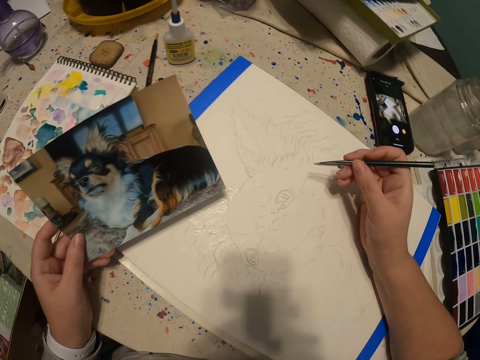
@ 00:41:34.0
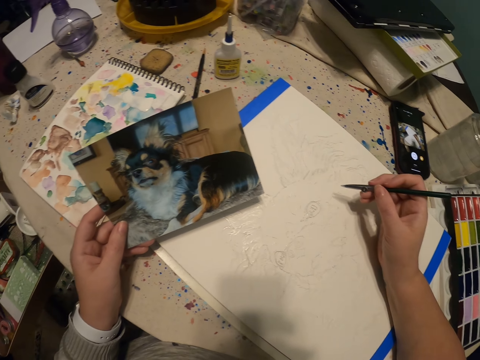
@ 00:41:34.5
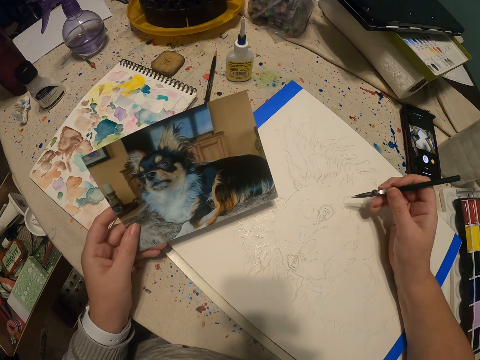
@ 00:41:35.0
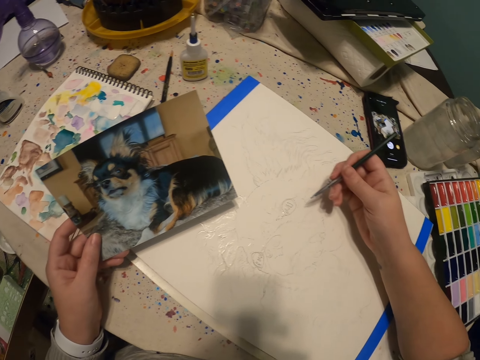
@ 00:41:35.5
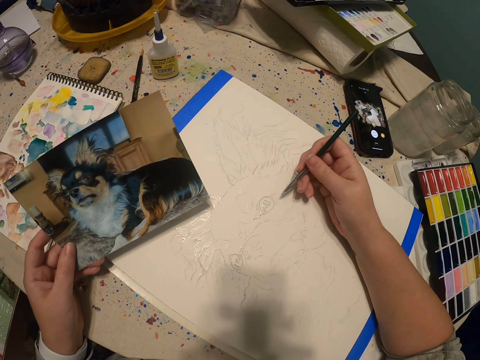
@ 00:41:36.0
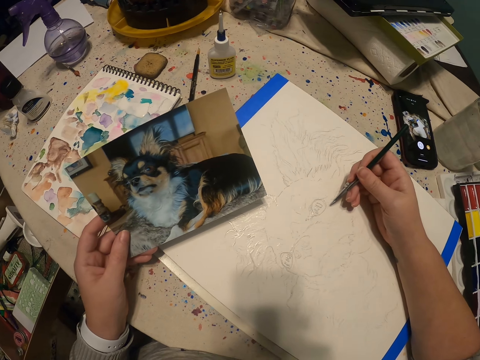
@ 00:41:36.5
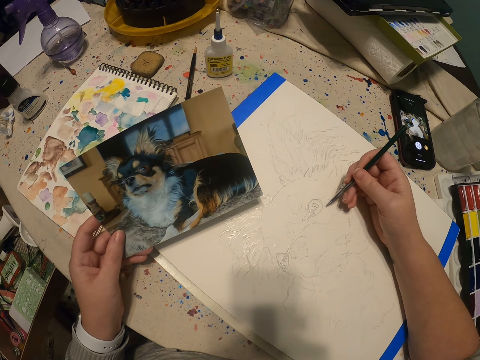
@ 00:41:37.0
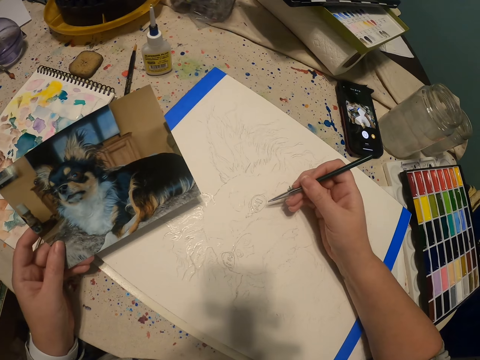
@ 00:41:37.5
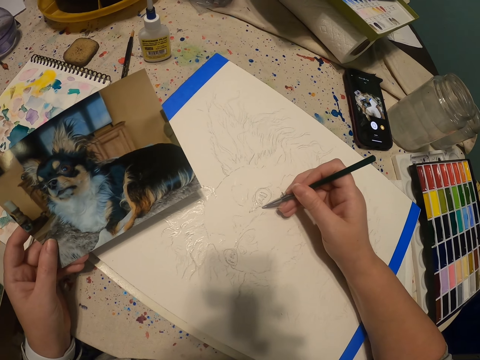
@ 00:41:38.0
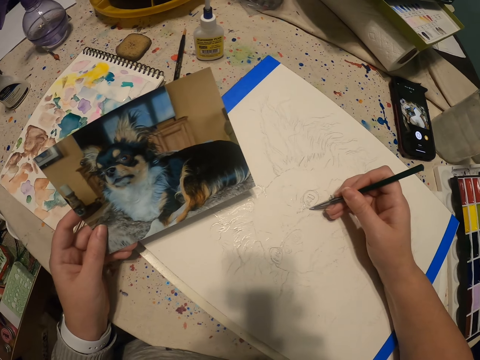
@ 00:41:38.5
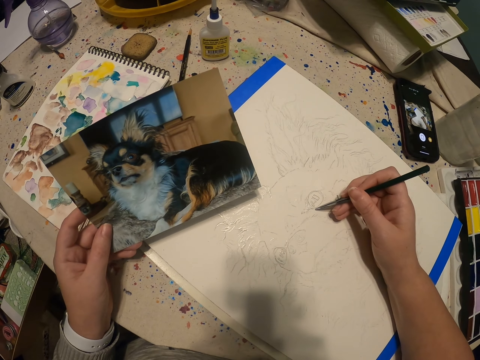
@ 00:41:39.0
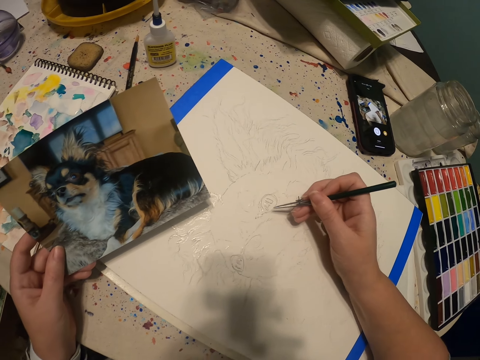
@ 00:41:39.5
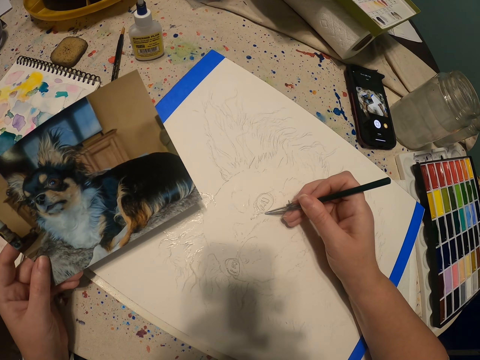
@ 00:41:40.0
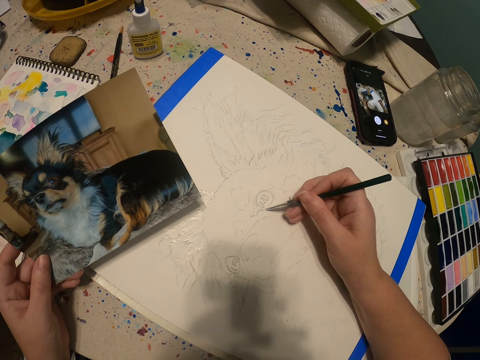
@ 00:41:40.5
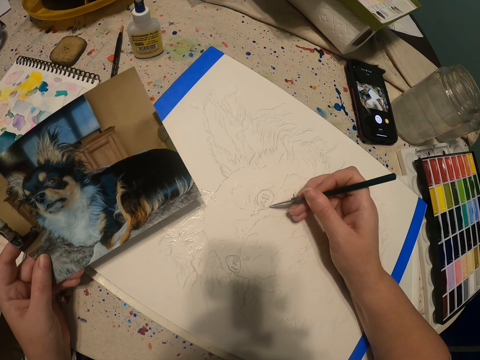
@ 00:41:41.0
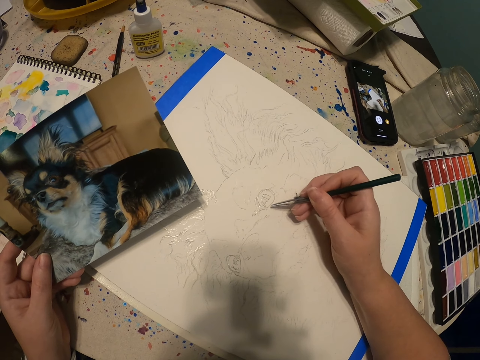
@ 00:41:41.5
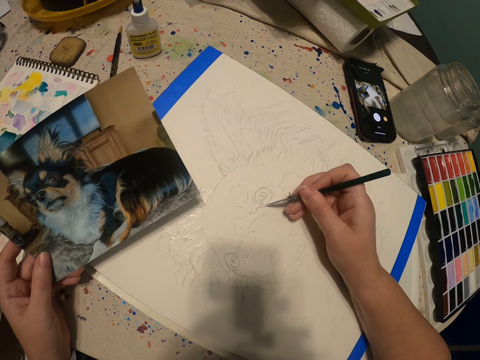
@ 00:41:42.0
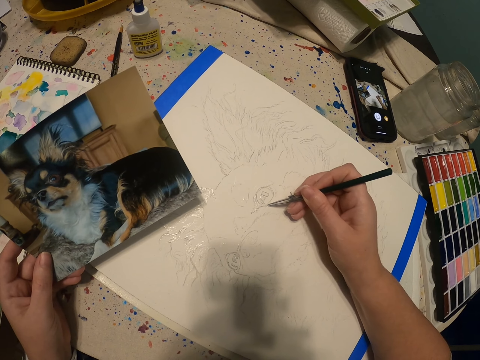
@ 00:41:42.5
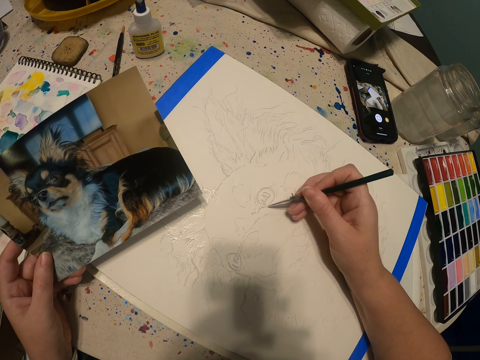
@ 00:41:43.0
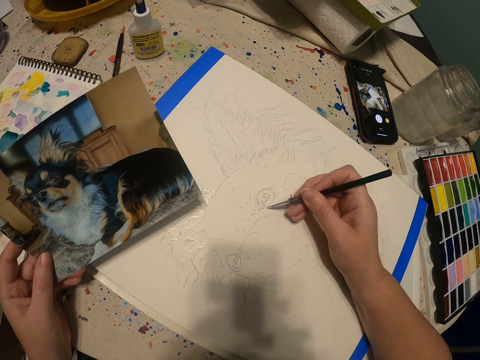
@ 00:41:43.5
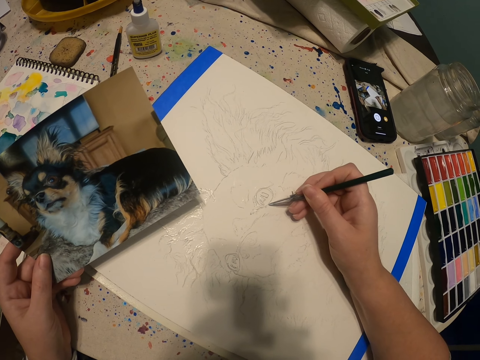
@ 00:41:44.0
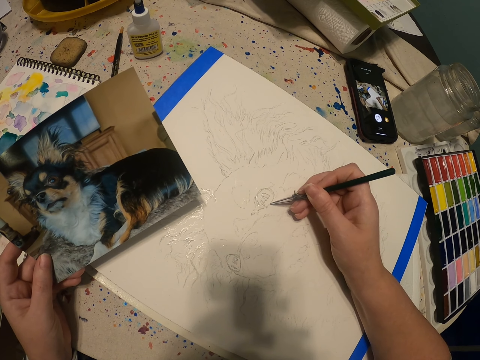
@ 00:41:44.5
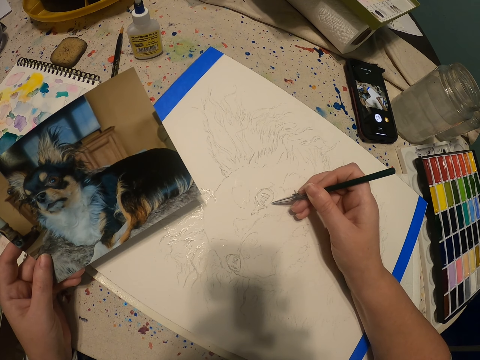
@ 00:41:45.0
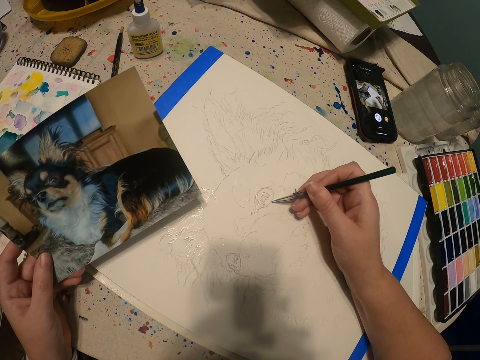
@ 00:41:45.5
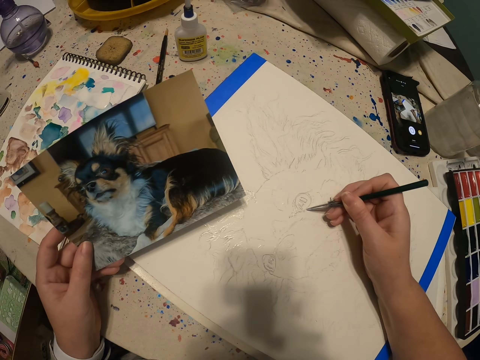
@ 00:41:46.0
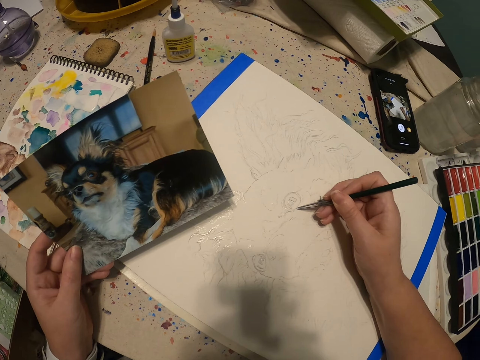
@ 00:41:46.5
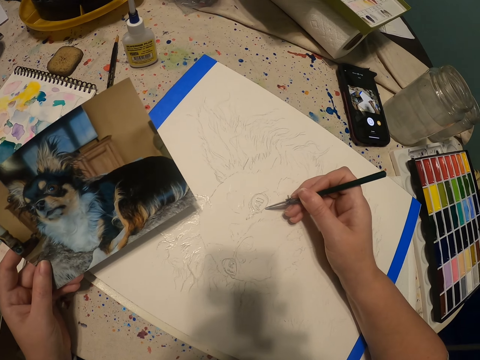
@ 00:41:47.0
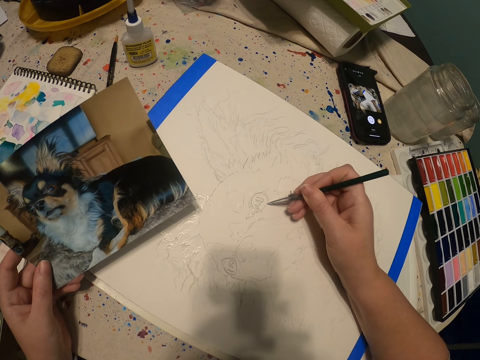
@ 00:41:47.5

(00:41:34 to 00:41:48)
The camera wearer views the picture. They adjust the paintbrush. They paint on the canvas using the paintbrush.

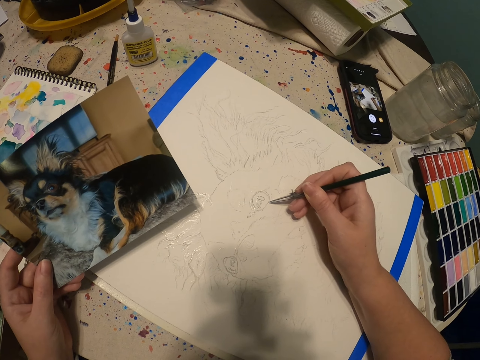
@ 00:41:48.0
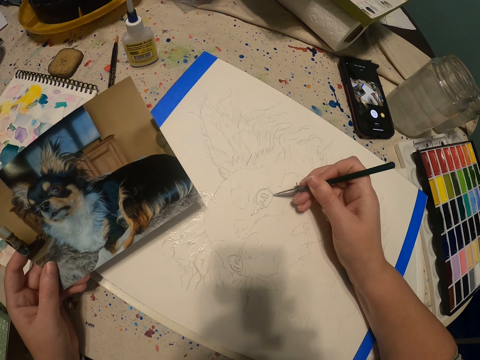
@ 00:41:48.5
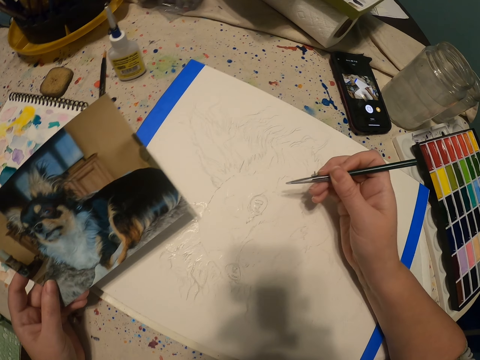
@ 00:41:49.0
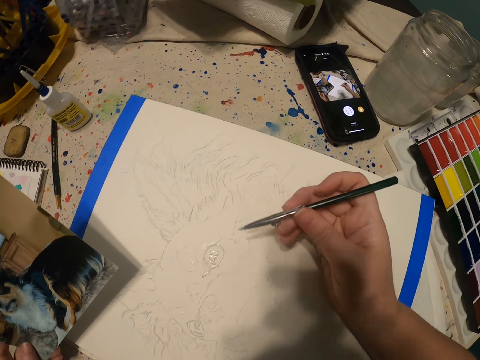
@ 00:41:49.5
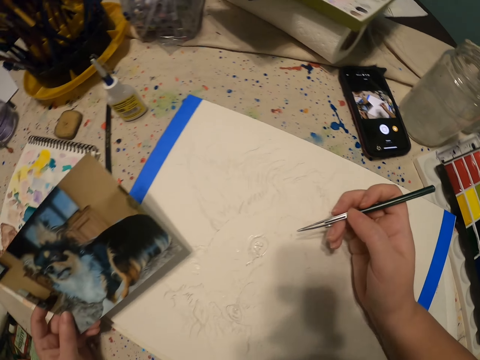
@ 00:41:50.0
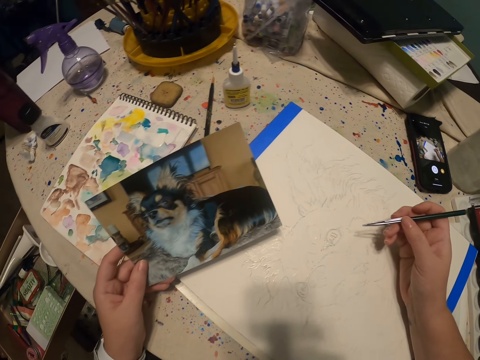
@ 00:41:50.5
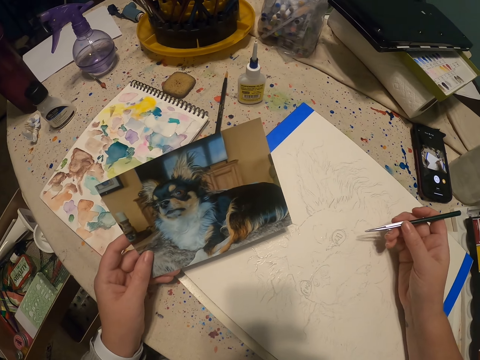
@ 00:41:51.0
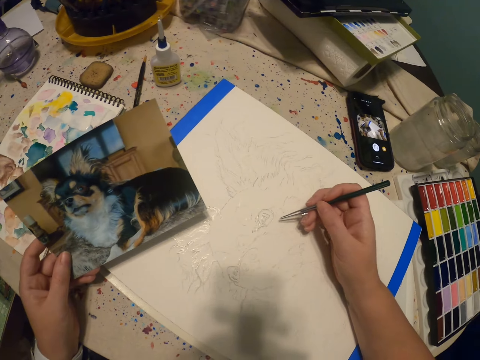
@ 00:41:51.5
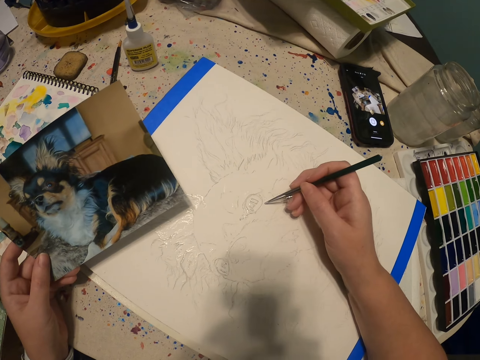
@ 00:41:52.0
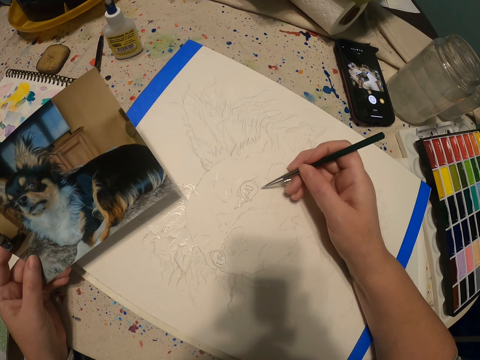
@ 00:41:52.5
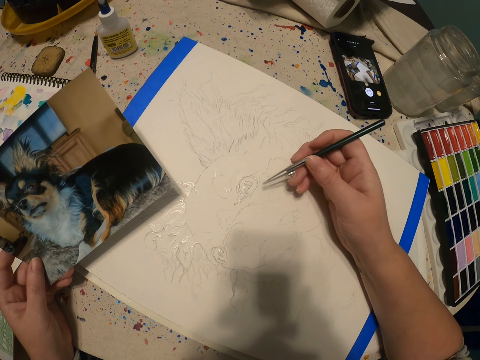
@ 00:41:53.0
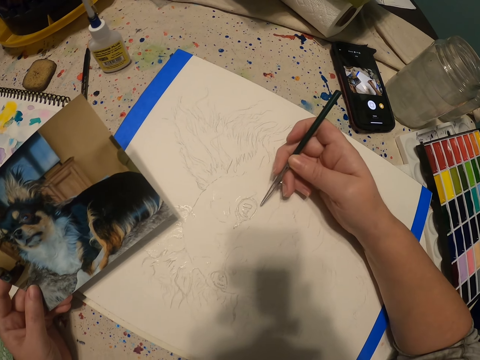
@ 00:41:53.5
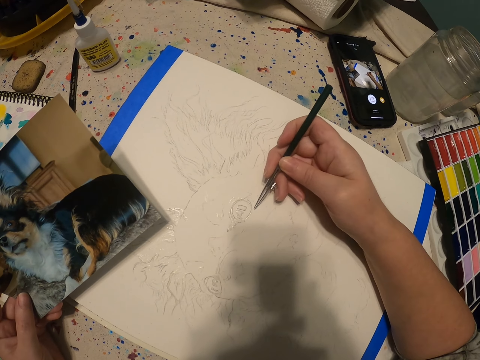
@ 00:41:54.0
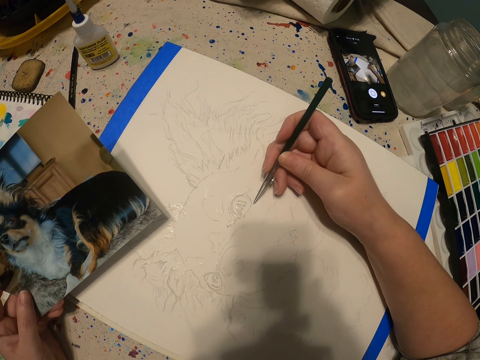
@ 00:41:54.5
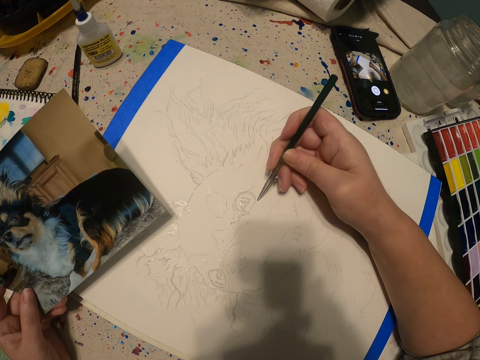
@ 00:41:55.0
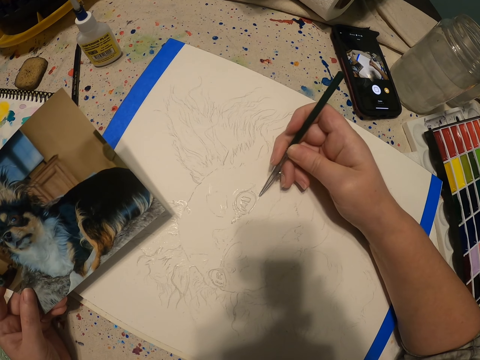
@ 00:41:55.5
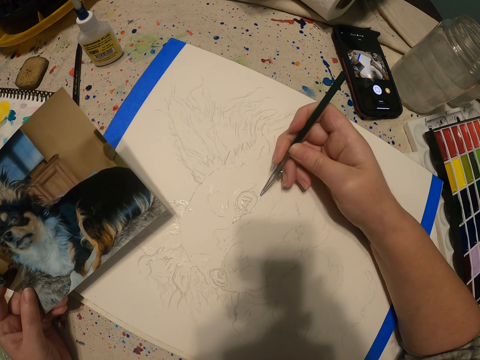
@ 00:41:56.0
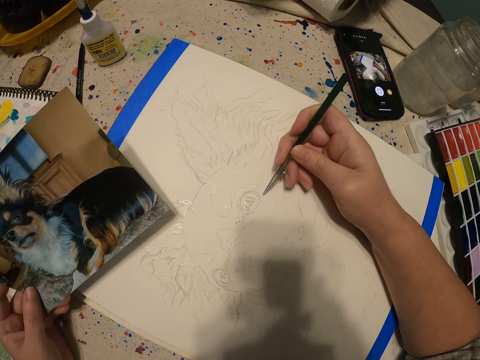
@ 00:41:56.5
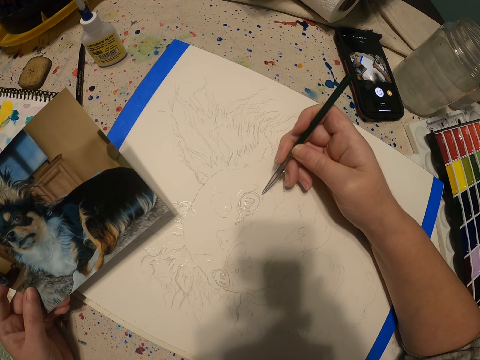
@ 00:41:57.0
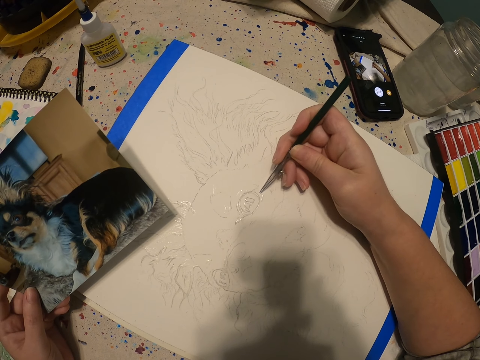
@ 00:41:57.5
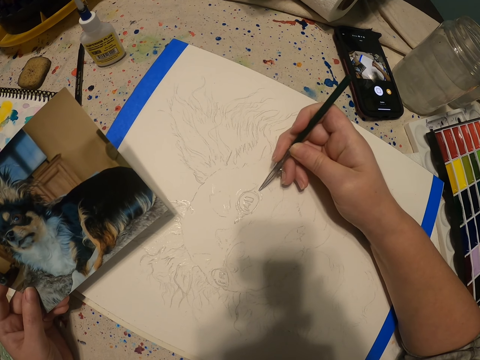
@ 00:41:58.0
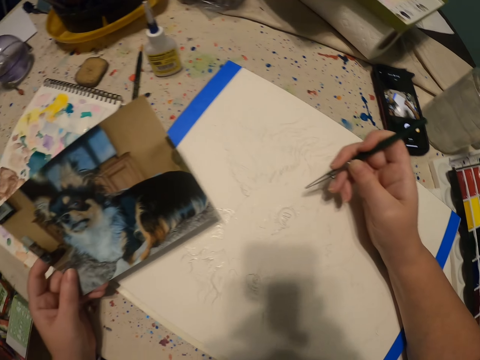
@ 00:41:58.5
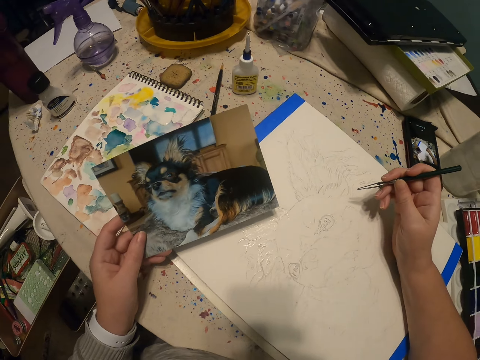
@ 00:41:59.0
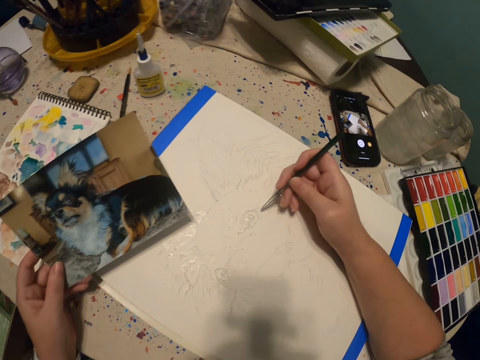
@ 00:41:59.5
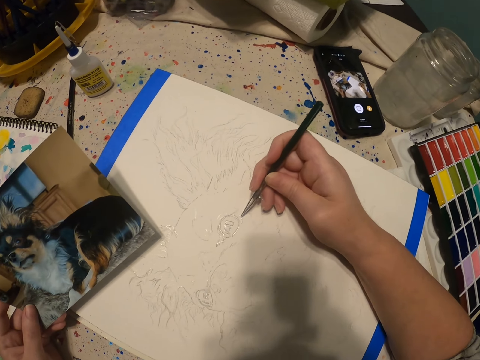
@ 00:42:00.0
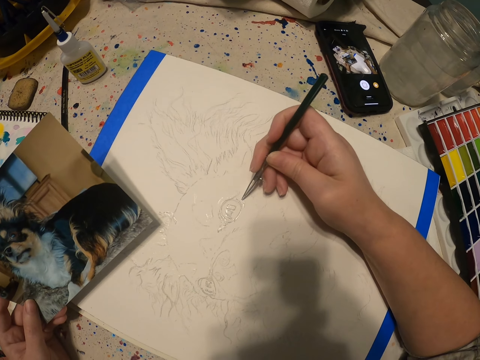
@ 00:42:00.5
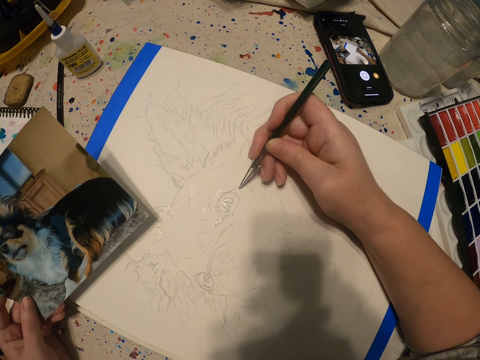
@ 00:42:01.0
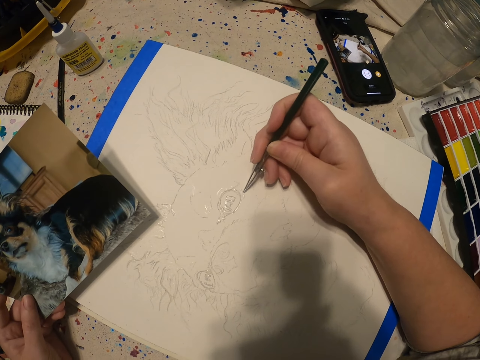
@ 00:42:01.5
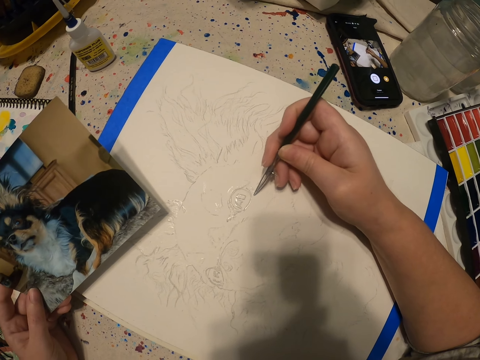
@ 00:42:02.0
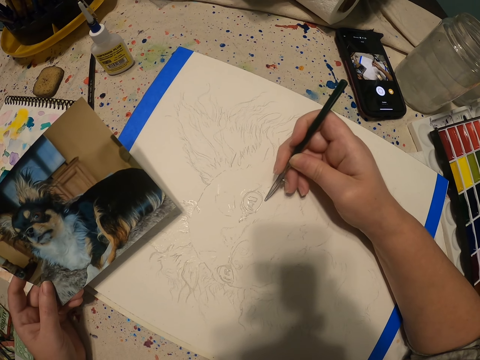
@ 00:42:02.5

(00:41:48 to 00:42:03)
The camera wearer views the picture. They paint on a canvas using the paintbrush. They adjust the paintbrush. They paint on the canvas using the paintbrush. They view the picture. They paint on the canvas using the paintbrush.
